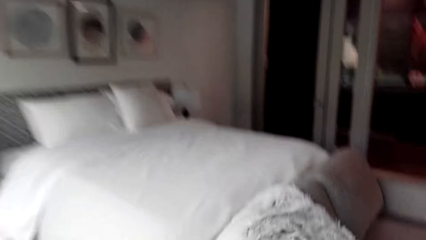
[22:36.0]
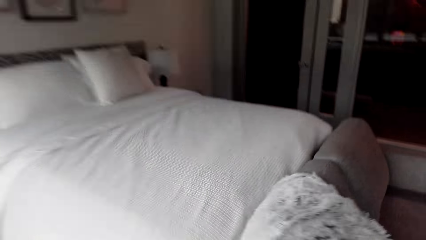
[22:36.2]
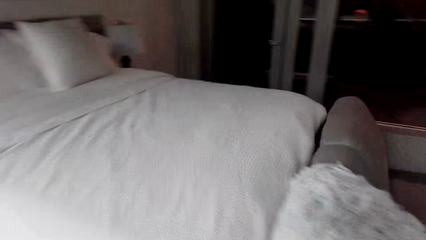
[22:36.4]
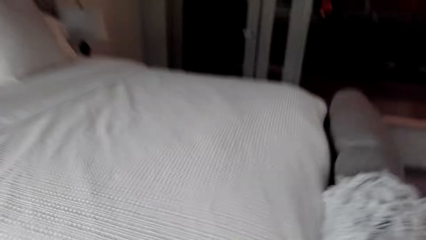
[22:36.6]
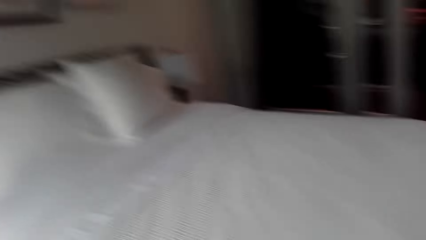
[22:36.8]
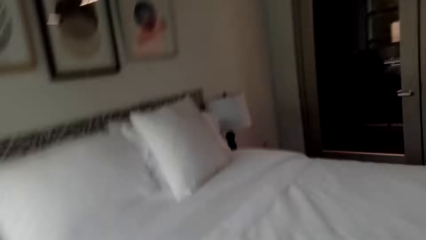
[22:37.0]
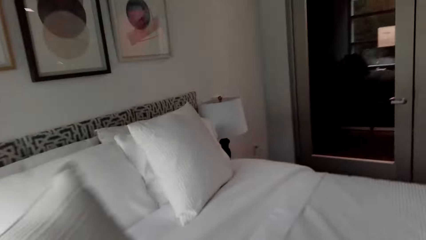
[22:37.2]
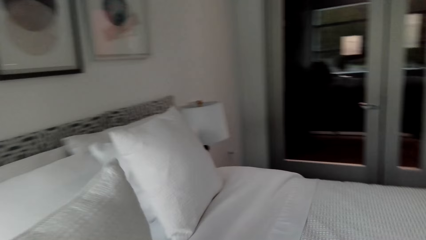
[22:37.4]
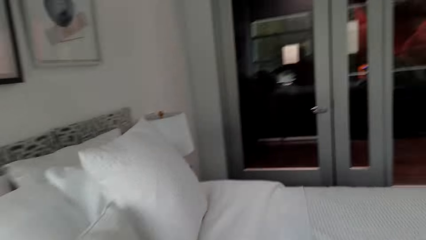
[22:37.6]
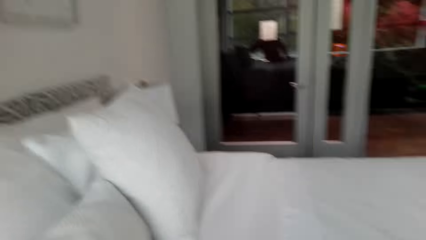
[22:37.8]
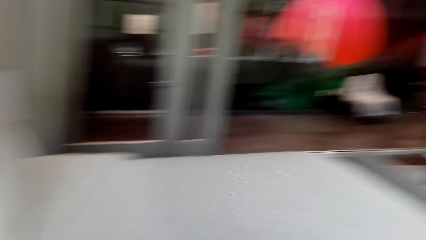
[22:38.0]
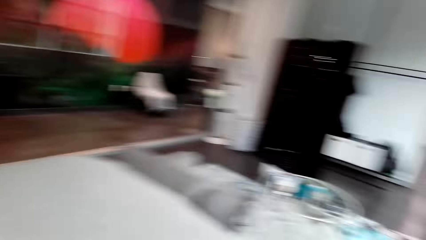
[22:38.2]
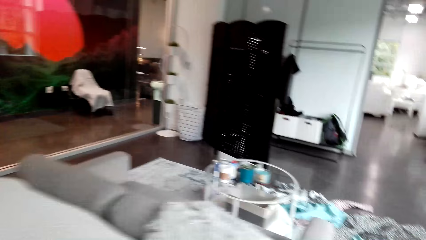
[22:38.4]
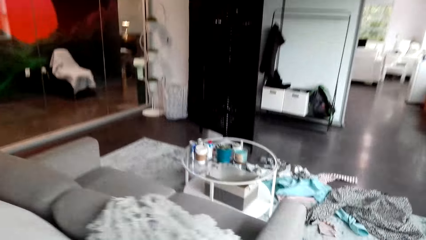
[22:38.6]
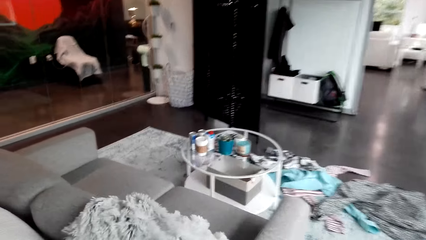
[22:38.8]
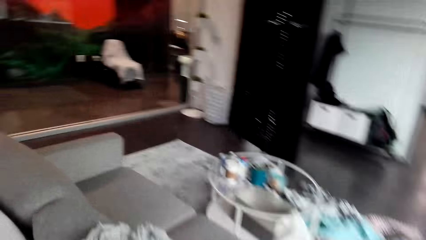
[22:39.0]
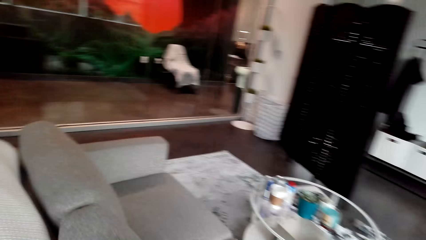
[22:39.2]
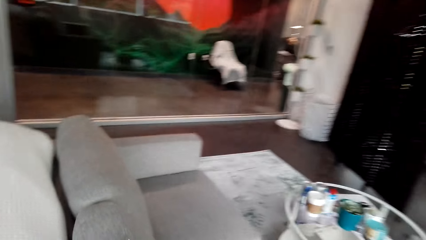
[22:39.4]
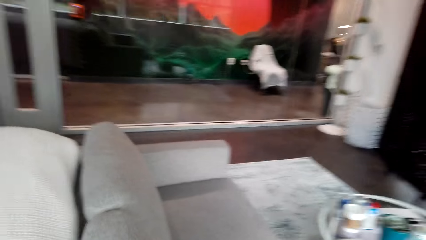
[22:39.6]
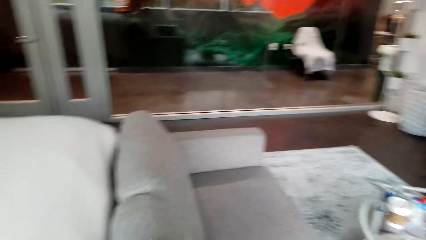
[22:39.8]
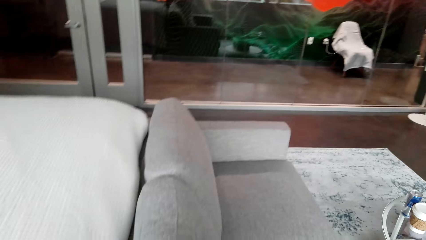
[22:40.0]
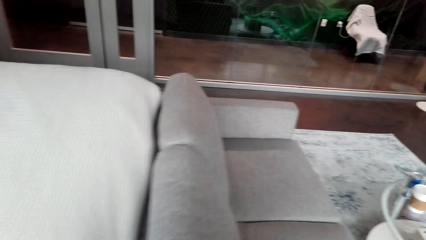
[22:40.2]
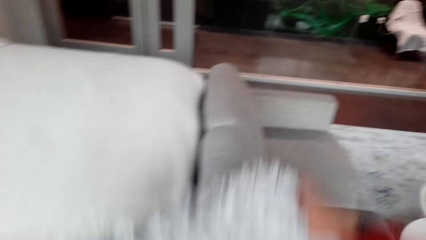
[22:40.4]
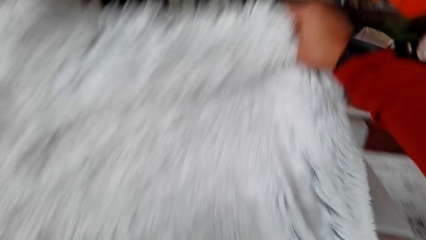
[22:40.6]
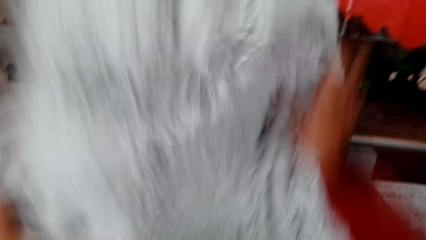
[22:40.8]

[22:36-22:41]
The camera wearer places a cushion on the bed. They arrange pillows on the bed.

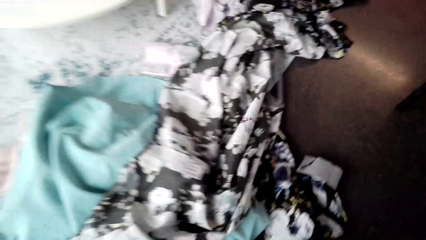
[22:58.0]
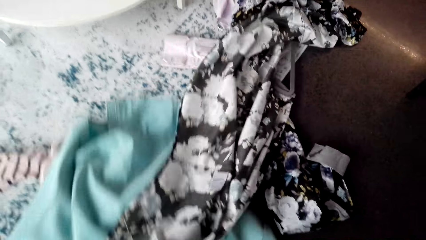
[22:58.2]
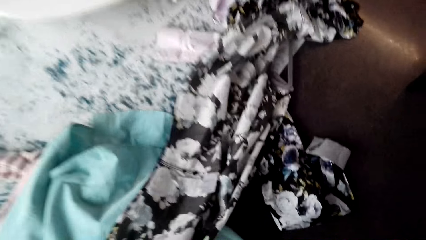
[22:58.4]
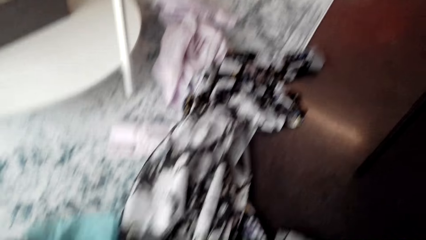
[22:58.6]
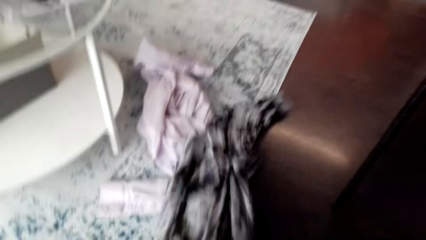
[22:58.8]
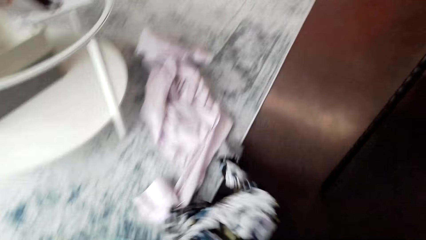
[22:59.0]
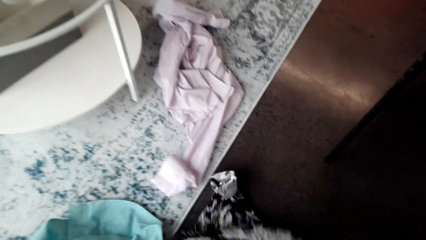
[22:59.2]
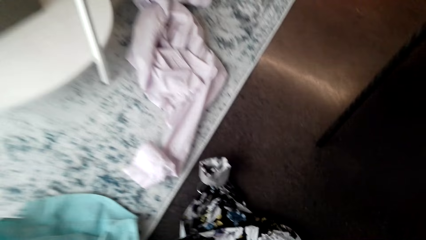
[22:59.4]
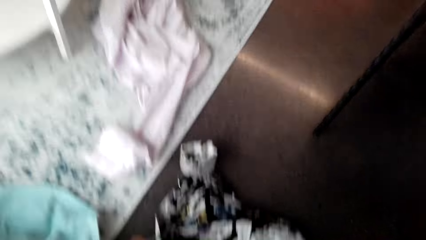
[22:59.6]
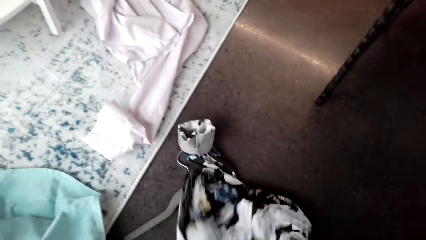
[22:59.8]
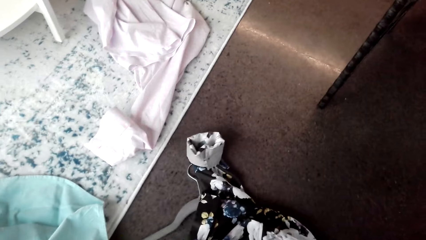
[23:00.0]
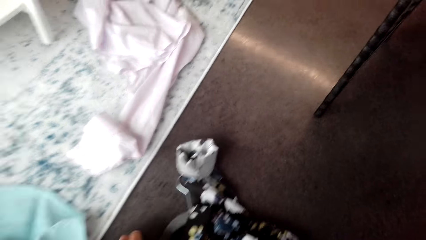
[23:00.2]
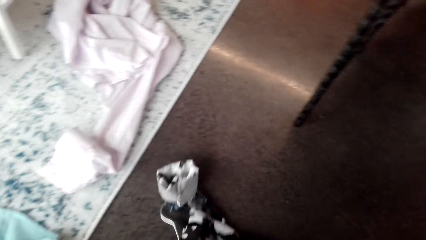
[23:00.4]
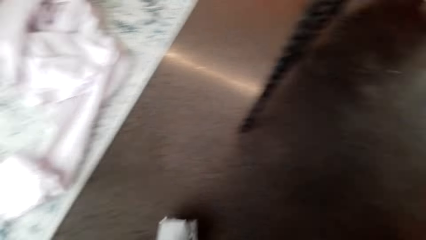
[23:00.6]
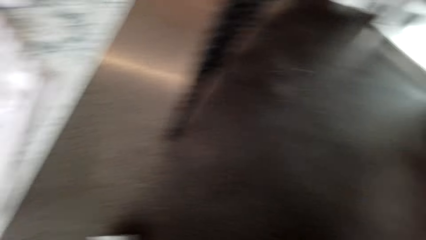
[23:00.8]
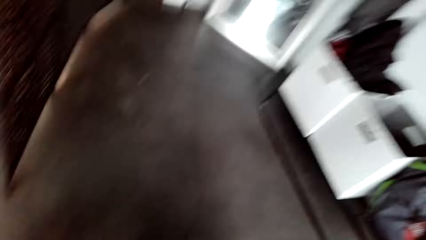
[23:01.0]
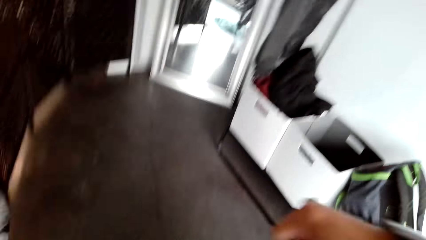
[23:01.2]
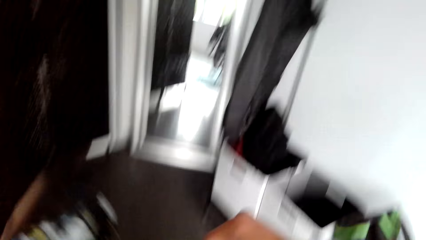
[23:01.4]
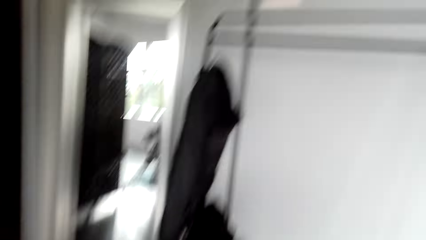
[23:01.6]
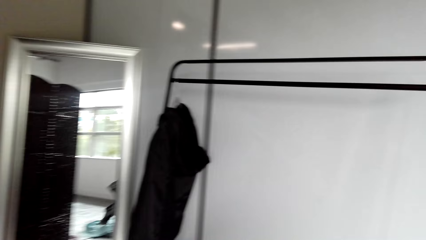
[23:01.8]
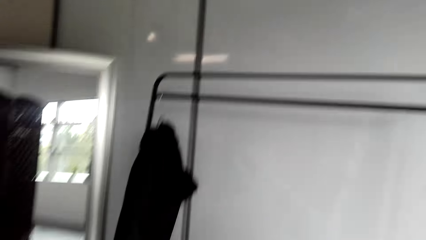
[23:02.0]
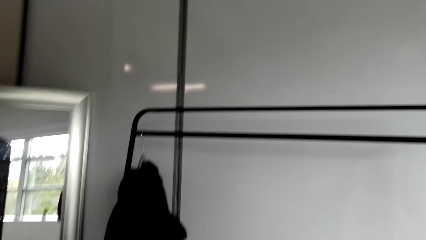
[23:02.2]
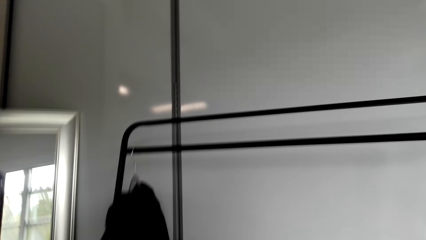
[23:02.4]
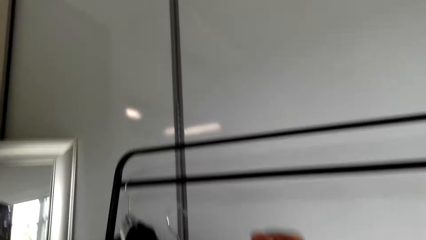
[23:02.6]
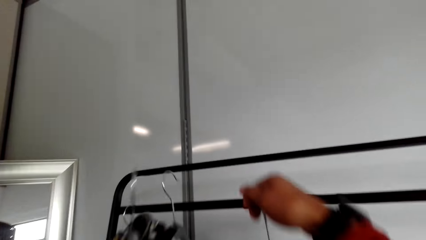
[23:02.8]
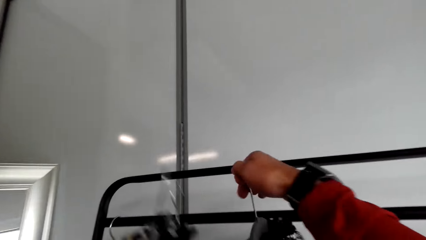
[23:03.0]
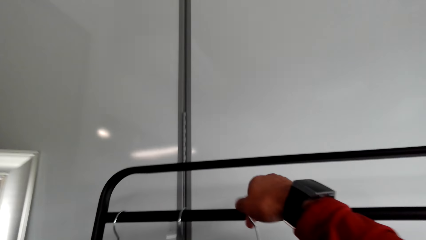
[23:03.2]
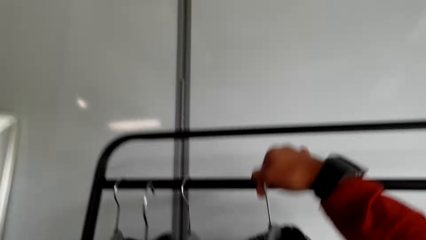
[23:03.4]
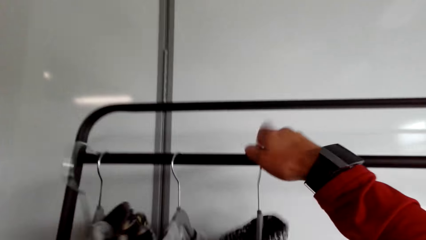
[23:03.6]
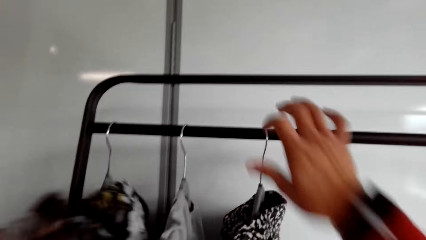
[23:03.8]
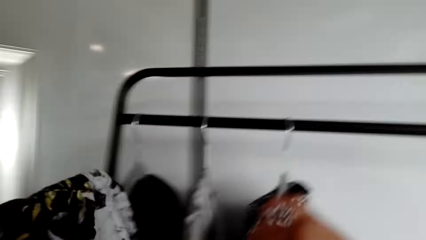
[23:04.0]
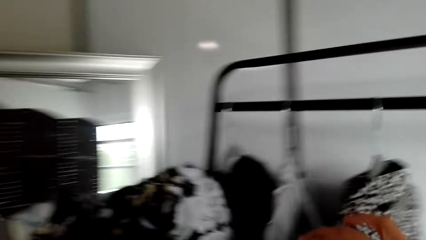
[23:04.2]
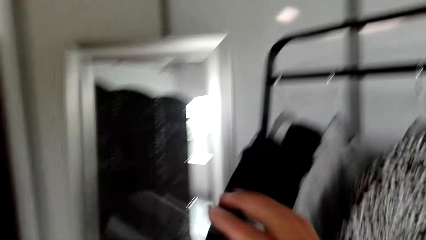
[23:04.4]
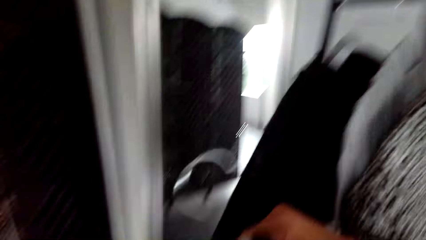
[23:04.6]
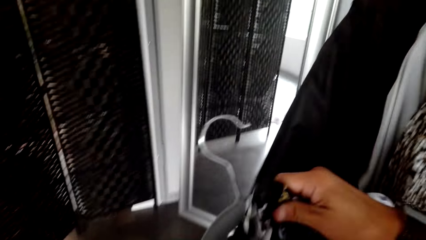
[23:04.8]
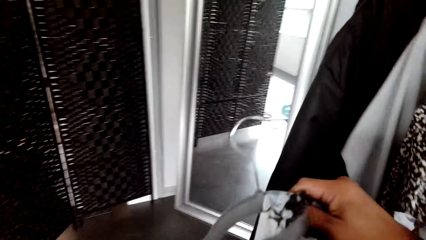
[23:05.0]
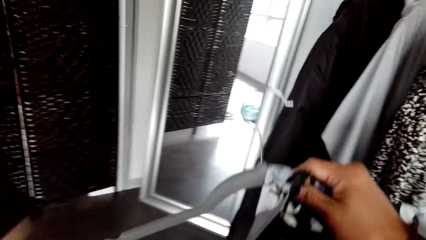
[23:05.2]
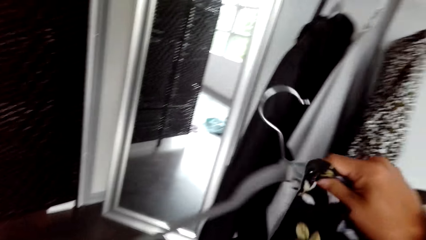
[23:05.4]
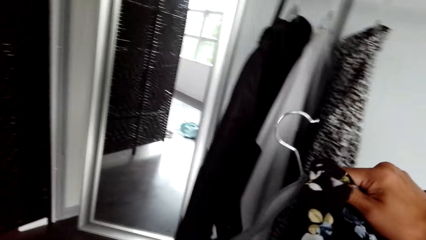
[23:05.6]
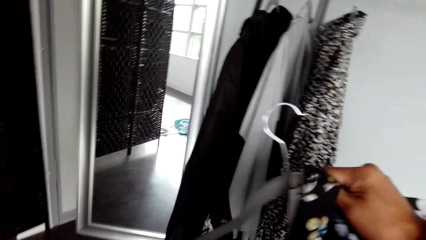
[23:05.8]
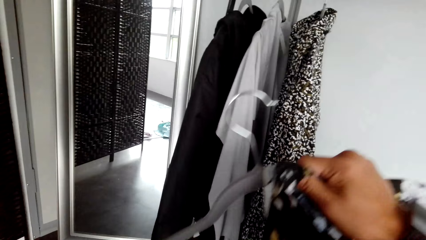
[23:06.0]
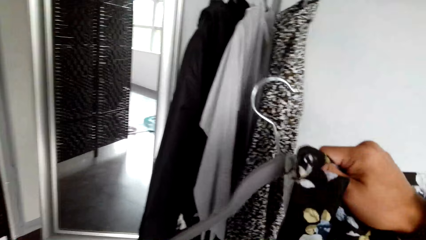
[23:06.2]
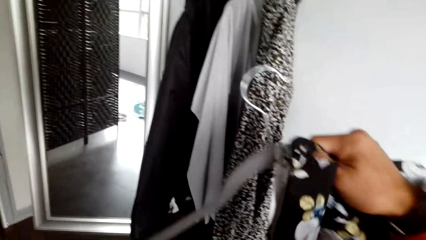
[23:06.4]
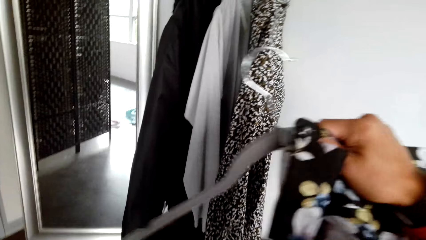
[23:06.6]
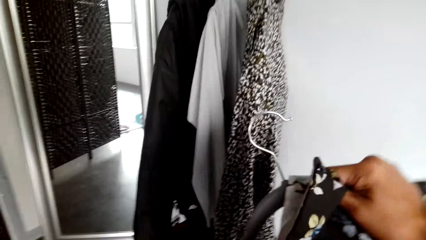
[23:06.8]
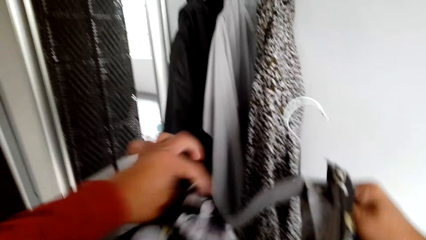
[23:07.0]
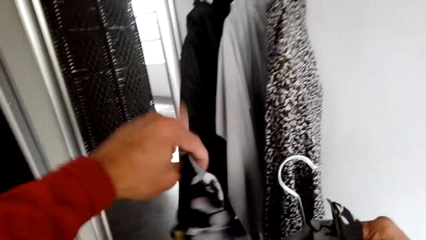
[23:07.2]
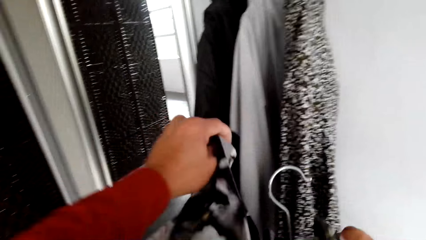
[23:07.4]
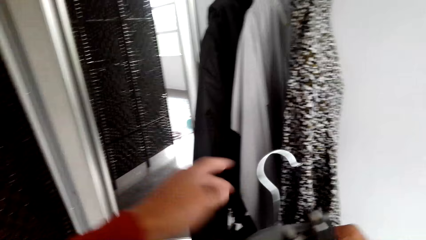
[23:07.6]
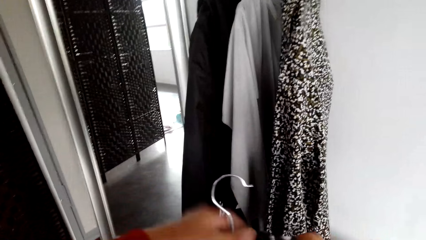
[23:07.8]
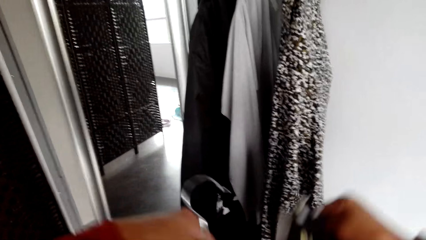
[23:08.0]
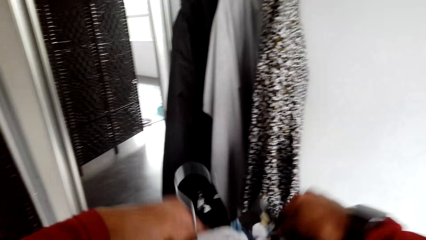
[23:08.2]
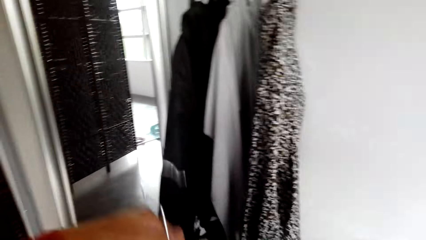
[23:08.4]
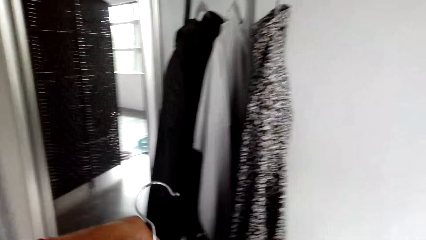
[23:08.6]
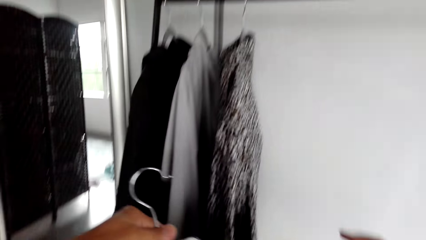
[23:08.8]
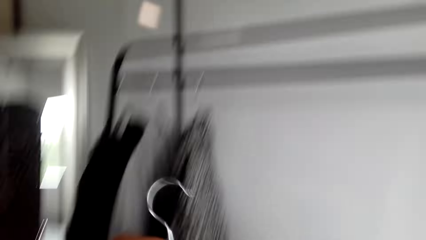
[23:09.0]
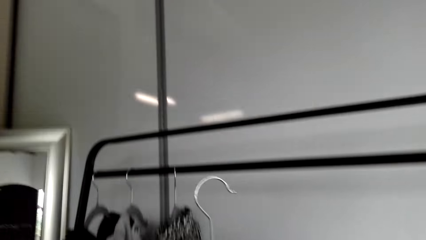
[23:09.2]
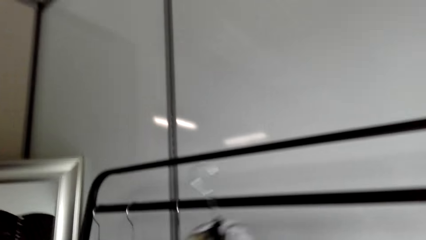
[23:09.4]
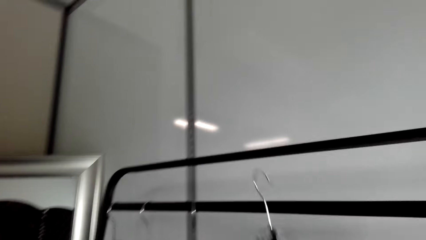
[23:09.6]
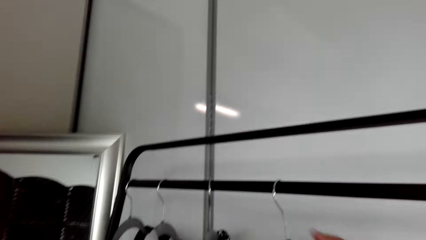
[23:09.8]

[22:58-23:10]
The camera wearer picks some clothes from the chair. They hang the shirts on the cloth hanger.
